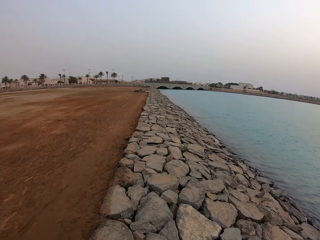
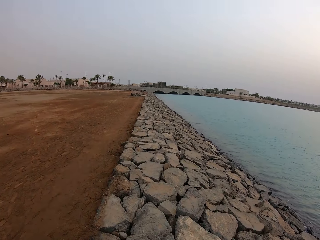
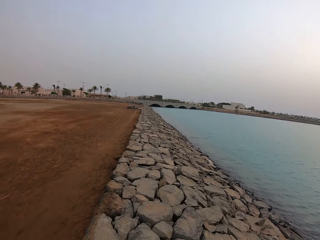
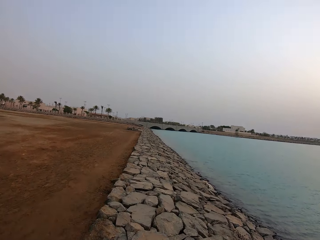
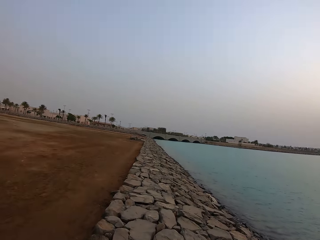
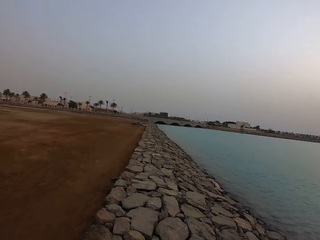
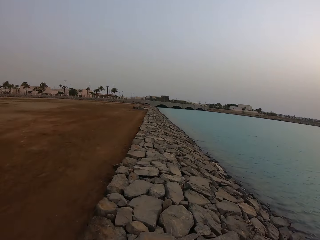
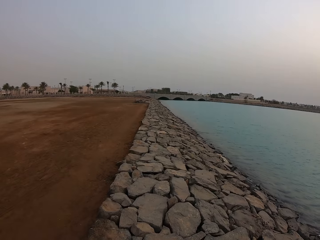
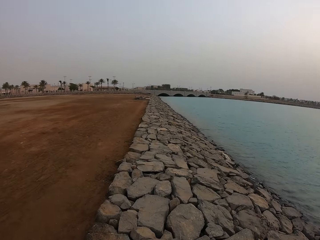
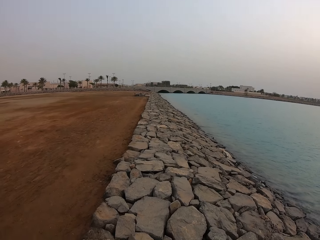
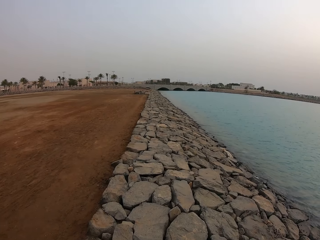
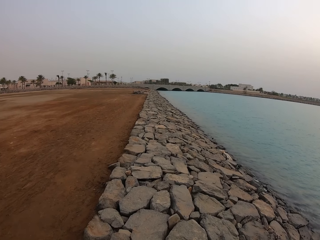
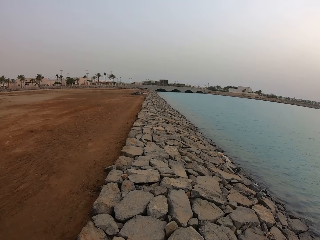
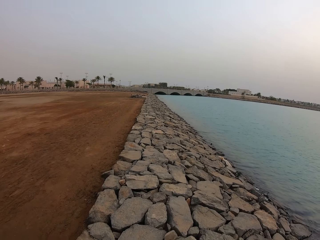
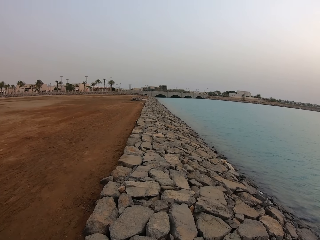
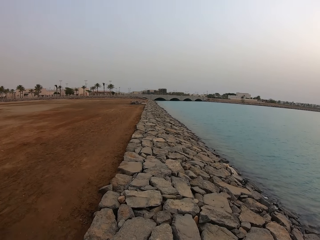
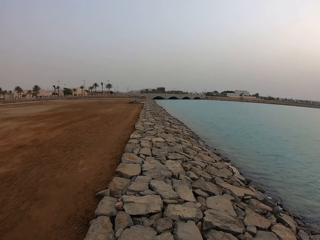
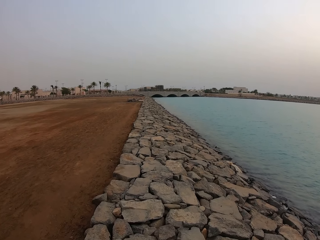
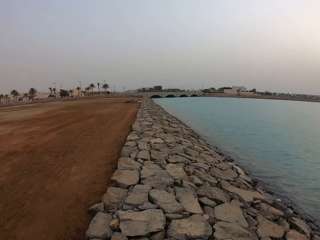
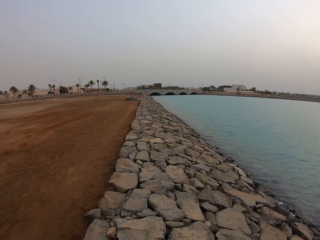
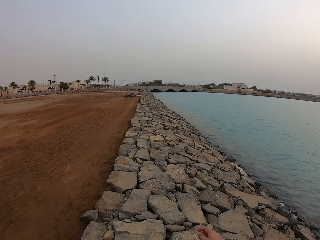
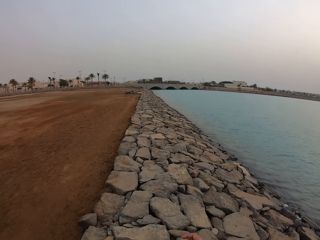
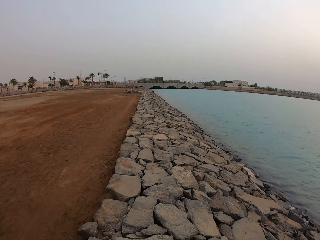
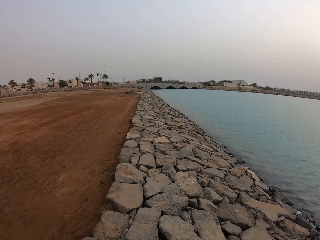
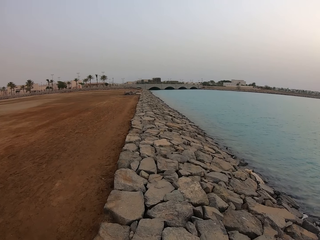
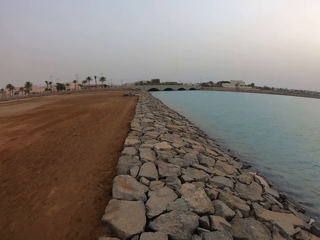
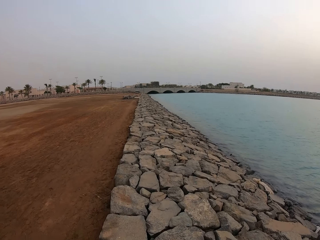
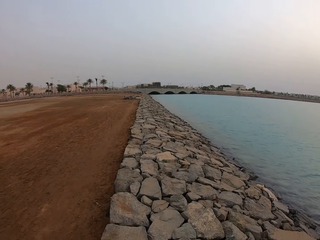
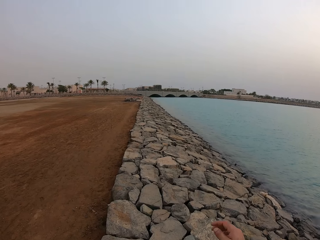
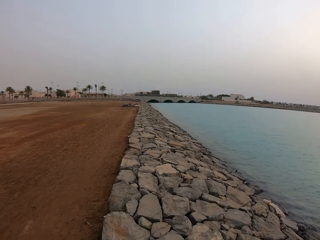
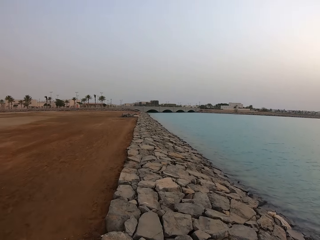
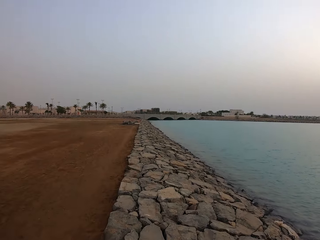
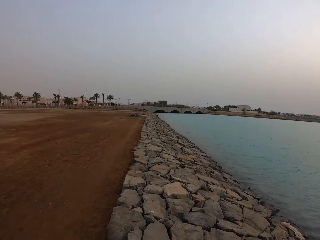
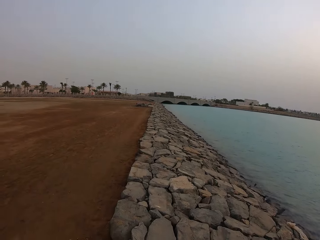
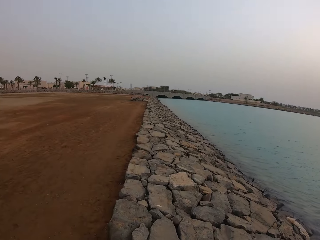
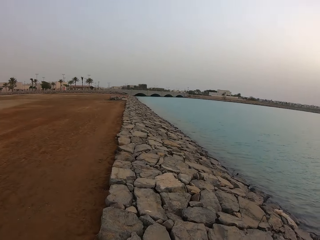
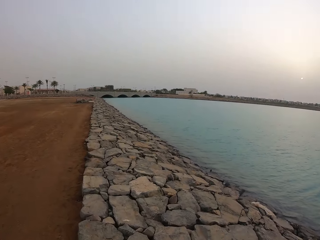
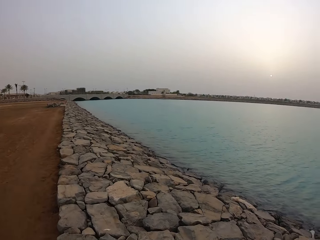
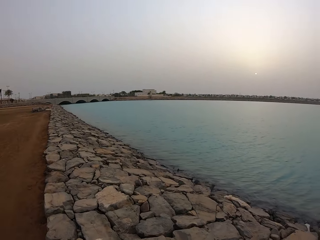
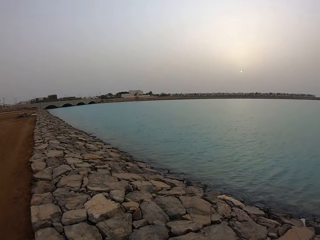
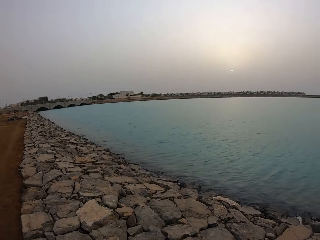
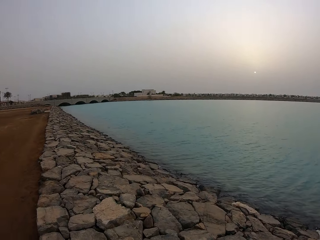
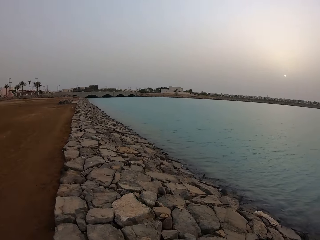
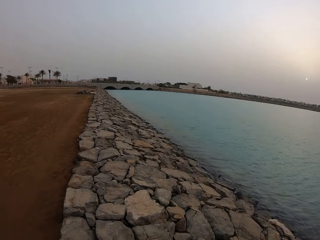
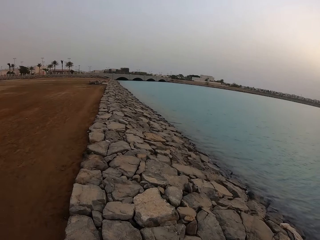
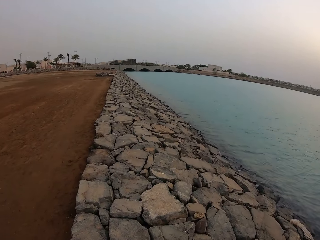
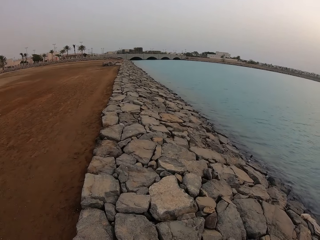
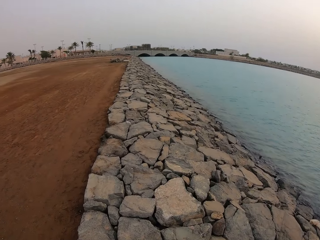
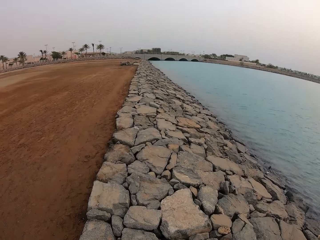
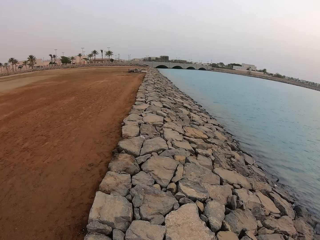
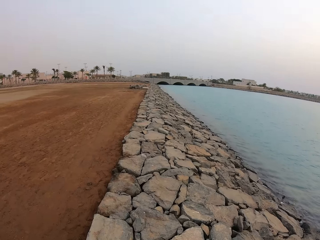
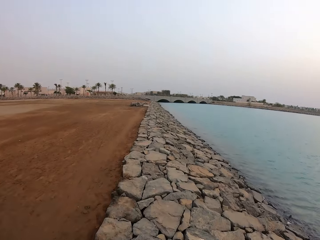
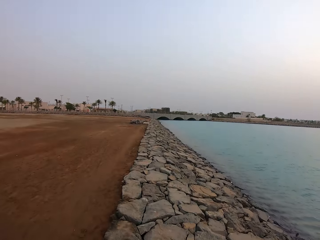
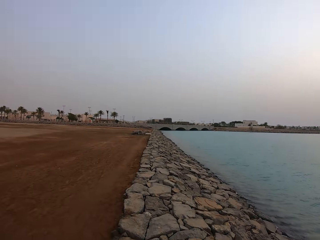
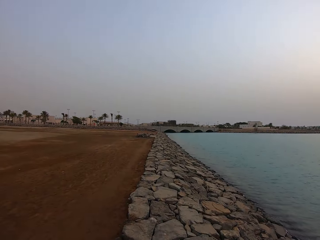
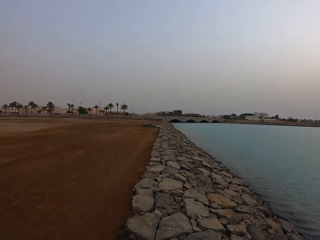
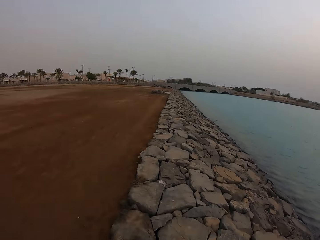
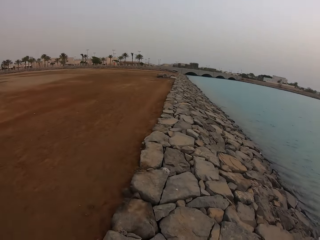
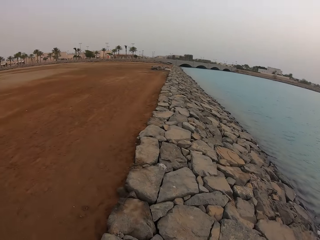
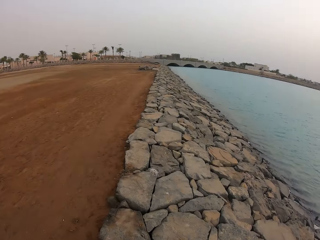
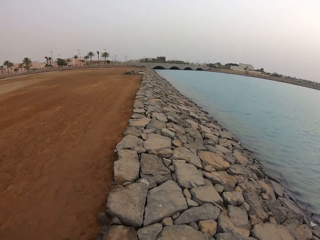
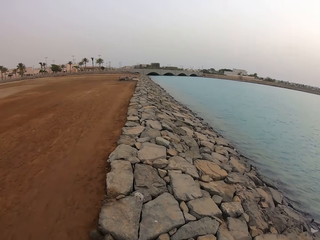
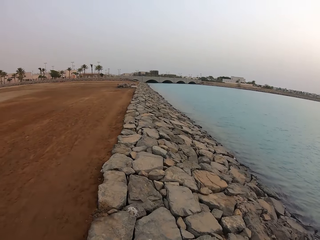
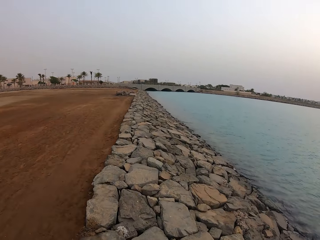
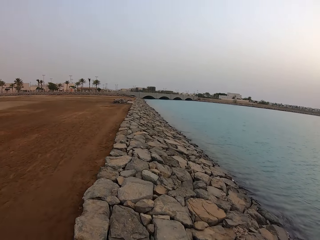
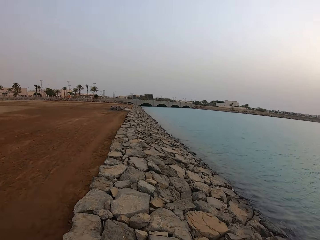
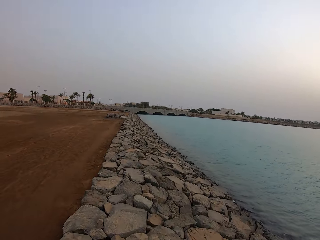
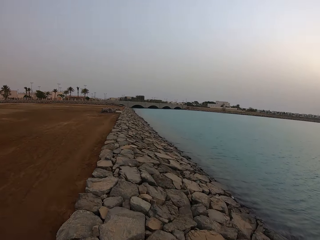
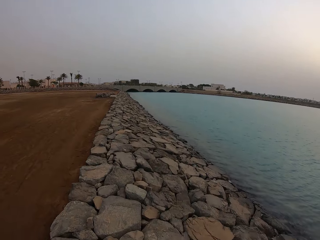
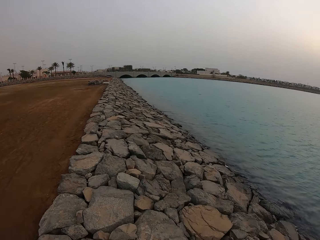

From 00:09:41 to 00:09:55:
The camera wearer walks on the river banks.

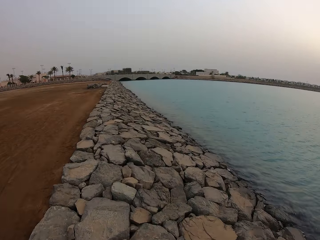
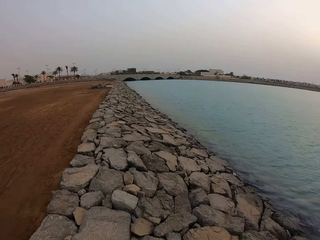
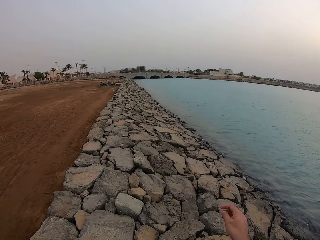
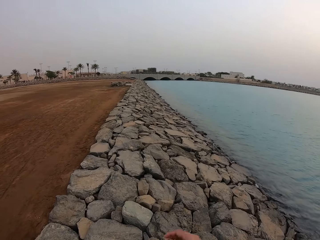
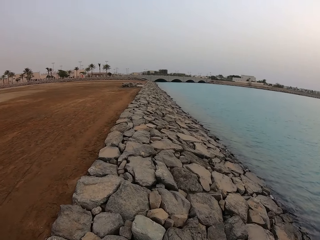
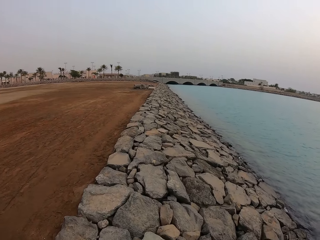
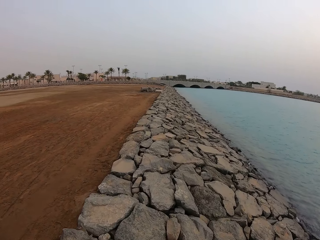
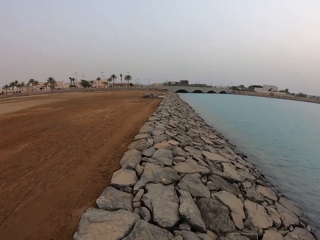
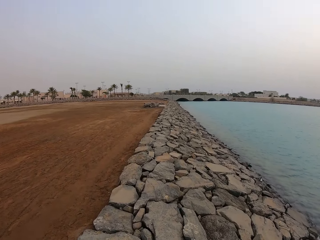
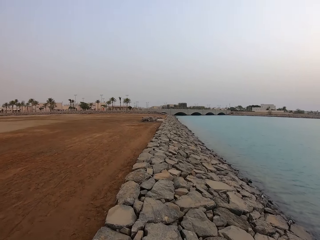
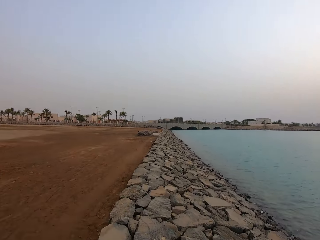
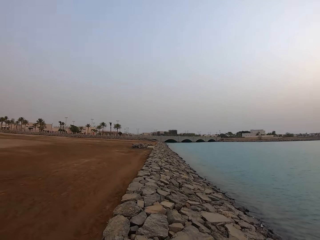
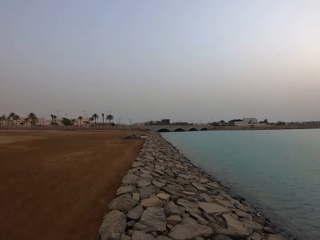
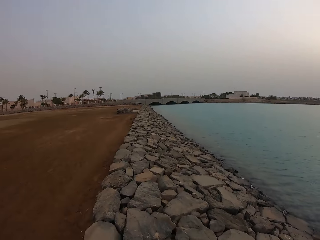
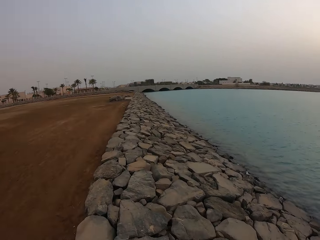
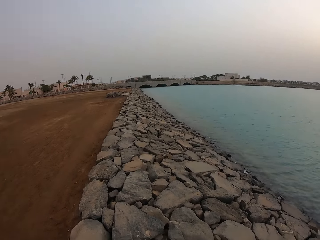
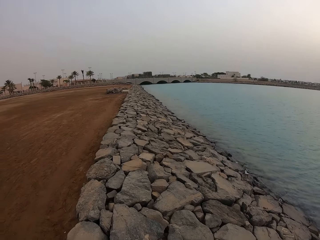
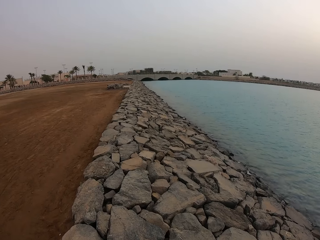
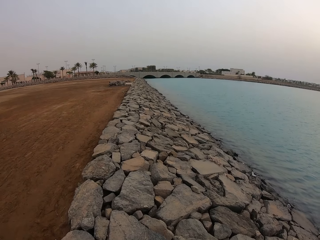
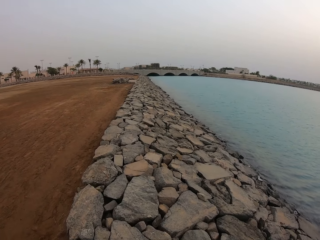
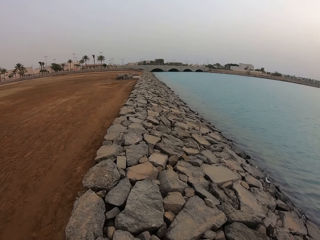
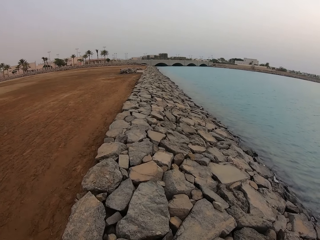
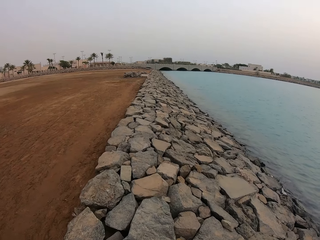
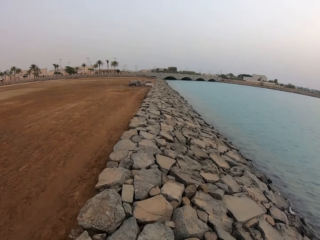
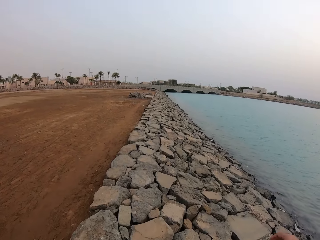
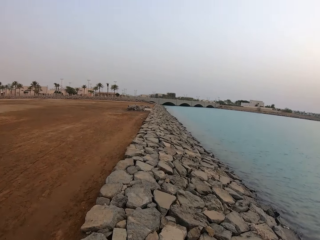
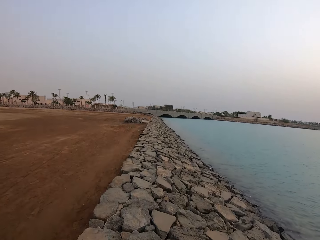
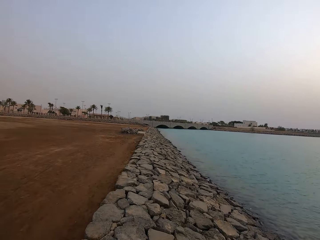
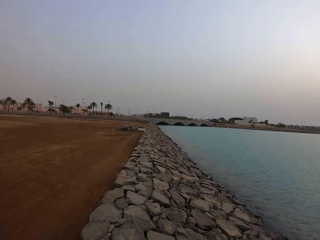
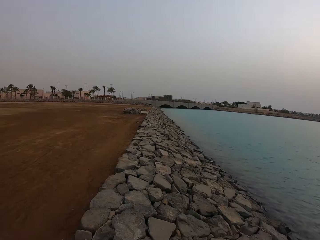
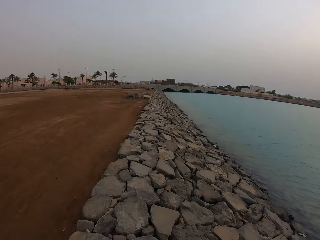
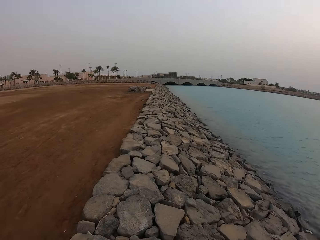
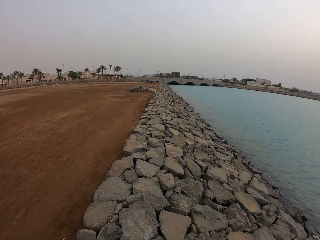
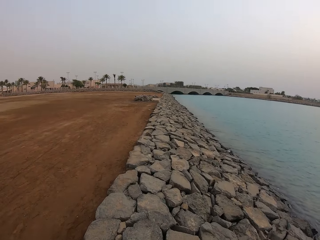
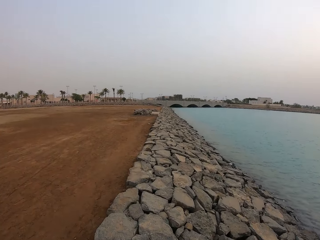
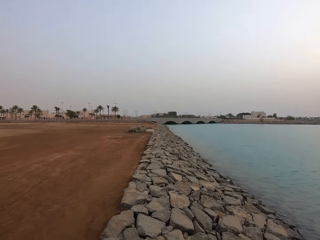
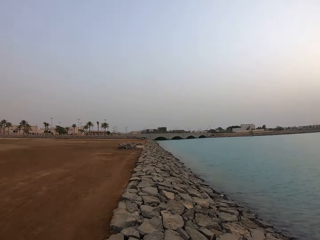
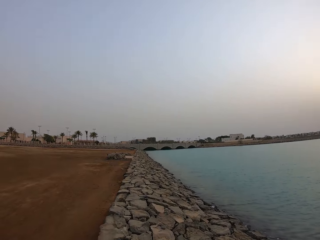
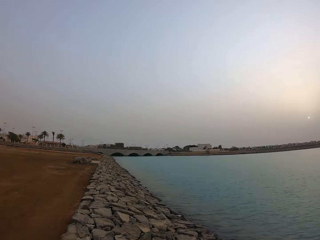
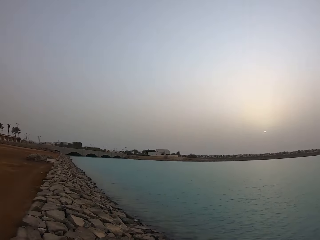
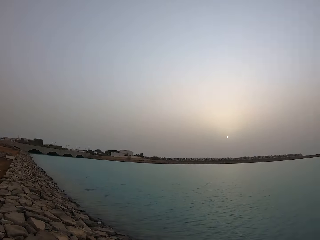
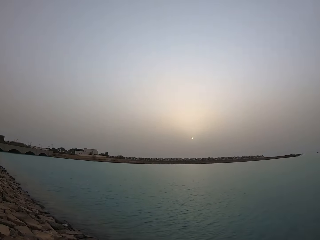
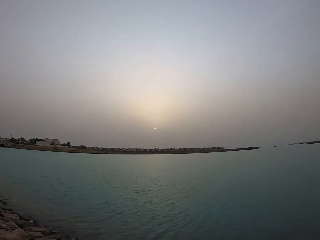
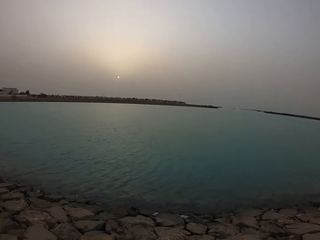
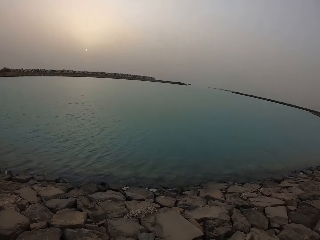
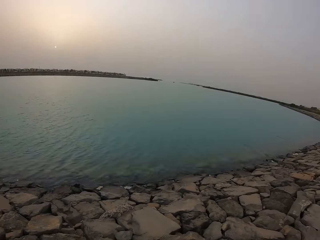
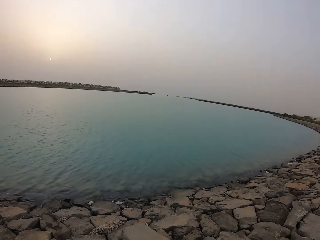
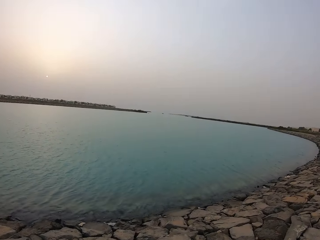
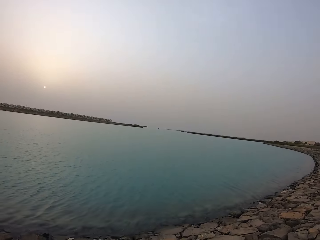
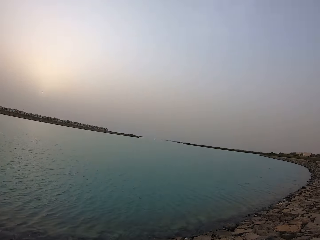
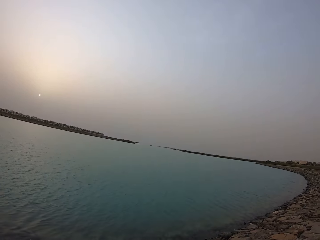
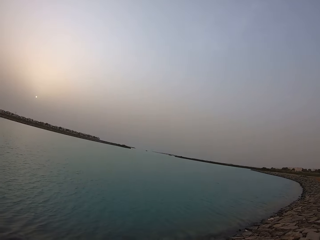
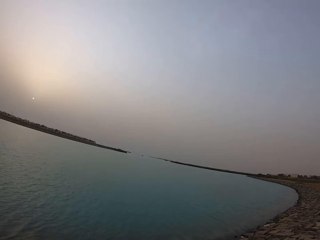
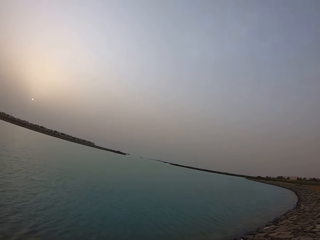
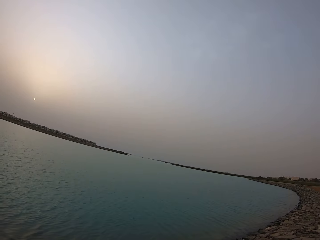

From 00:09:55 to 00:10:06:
The camera wearer stops. They look over the water.
